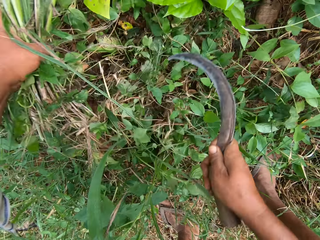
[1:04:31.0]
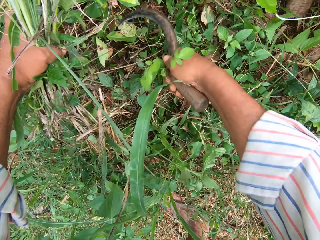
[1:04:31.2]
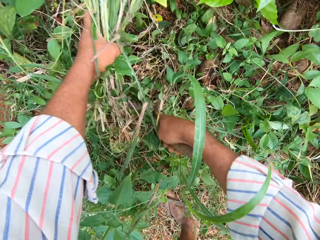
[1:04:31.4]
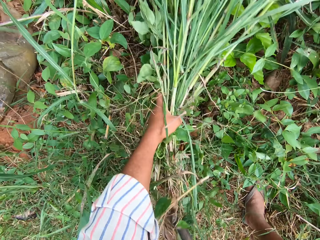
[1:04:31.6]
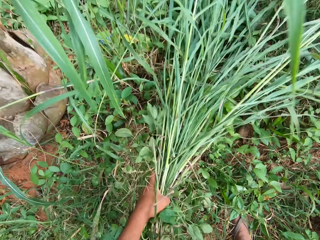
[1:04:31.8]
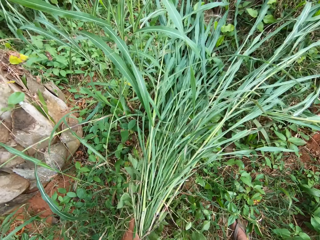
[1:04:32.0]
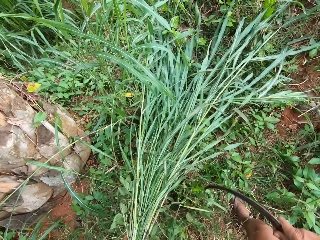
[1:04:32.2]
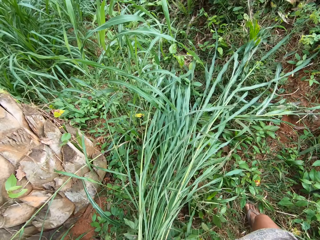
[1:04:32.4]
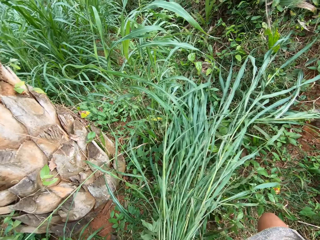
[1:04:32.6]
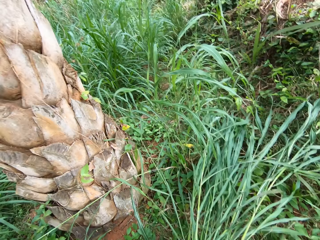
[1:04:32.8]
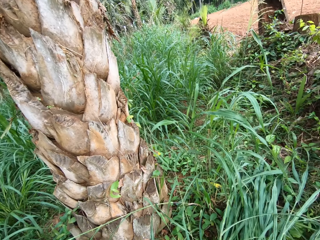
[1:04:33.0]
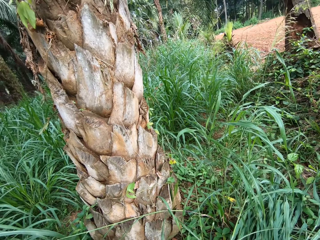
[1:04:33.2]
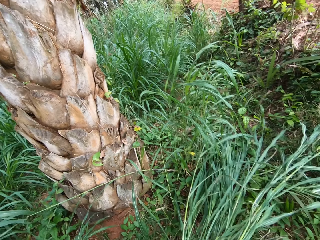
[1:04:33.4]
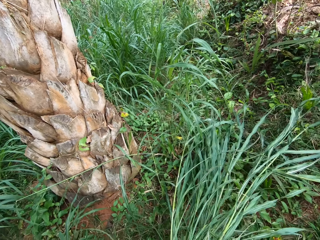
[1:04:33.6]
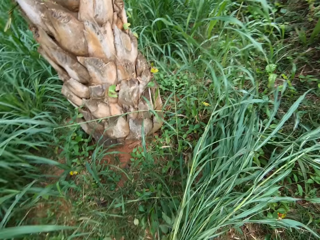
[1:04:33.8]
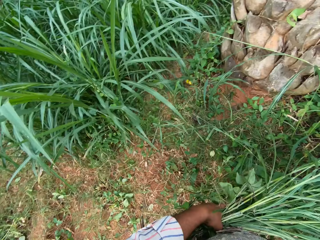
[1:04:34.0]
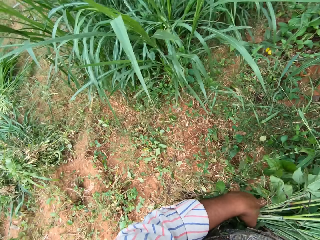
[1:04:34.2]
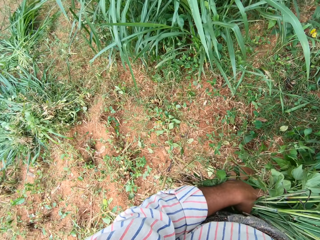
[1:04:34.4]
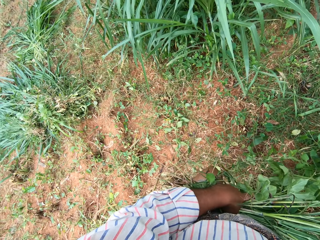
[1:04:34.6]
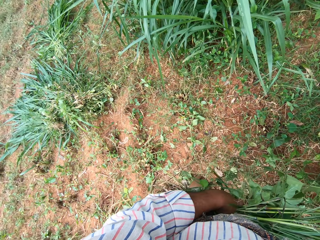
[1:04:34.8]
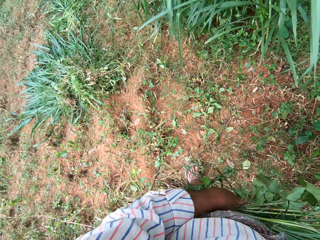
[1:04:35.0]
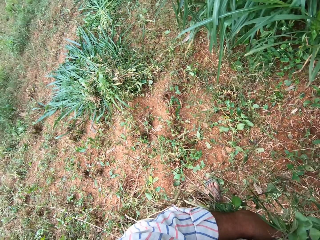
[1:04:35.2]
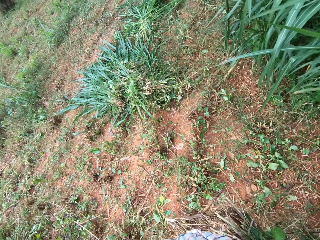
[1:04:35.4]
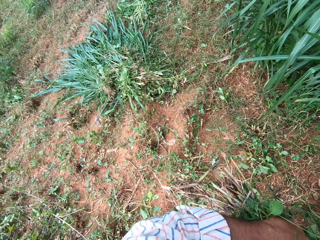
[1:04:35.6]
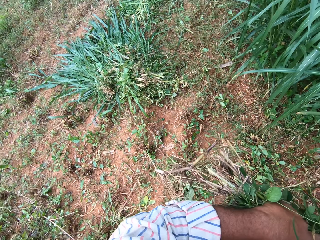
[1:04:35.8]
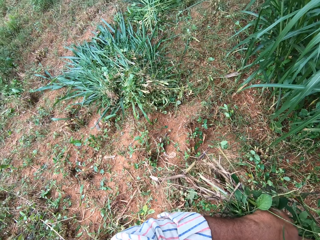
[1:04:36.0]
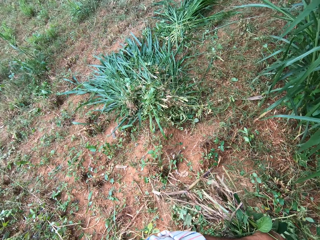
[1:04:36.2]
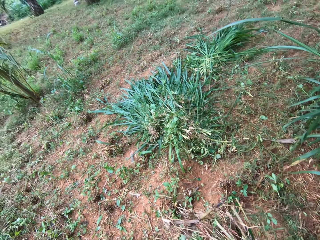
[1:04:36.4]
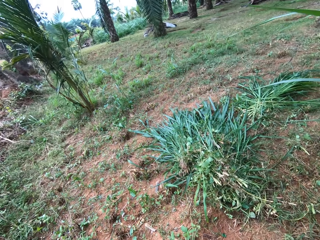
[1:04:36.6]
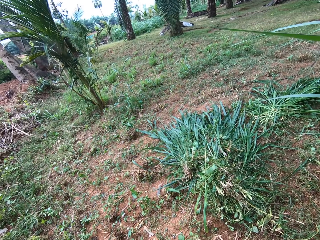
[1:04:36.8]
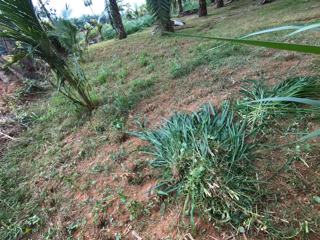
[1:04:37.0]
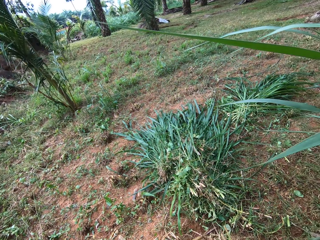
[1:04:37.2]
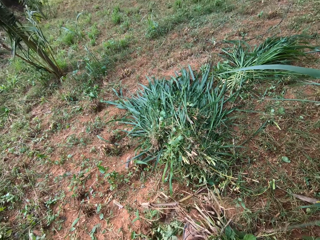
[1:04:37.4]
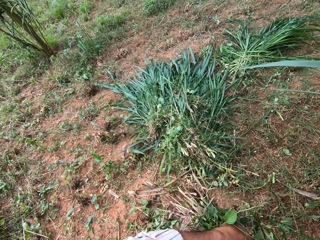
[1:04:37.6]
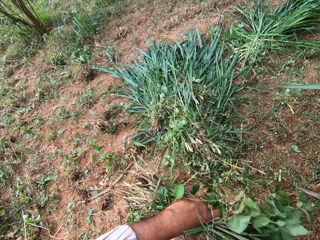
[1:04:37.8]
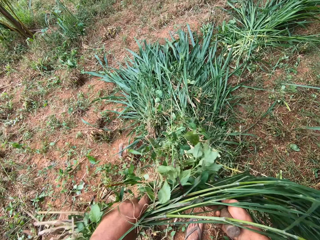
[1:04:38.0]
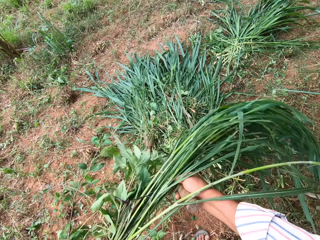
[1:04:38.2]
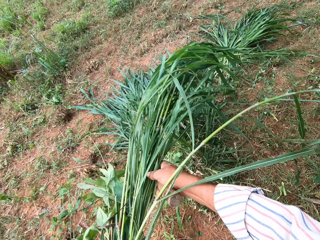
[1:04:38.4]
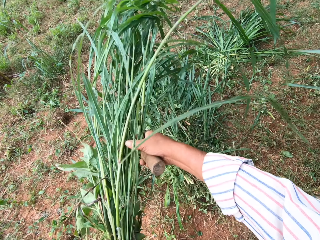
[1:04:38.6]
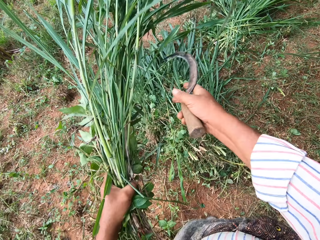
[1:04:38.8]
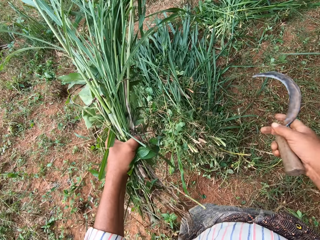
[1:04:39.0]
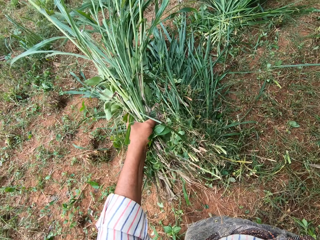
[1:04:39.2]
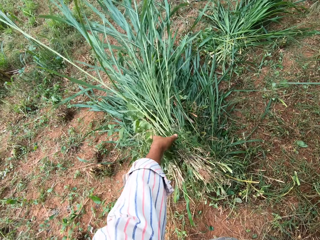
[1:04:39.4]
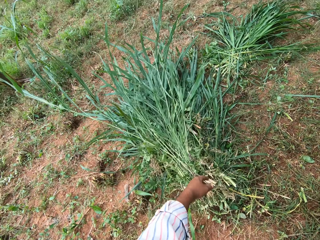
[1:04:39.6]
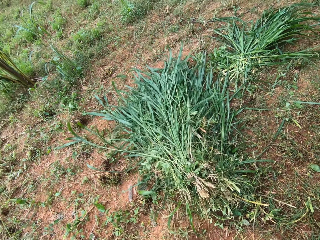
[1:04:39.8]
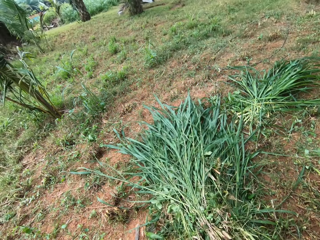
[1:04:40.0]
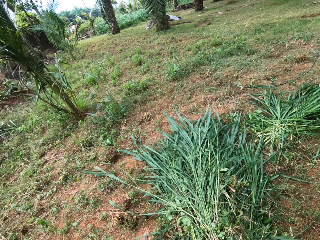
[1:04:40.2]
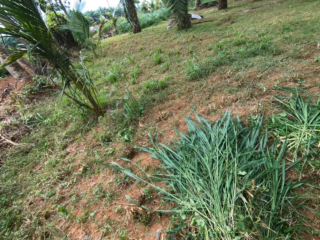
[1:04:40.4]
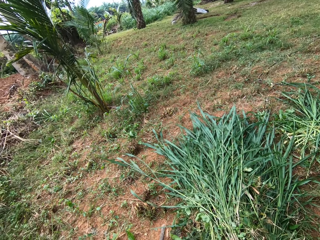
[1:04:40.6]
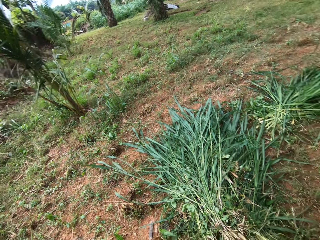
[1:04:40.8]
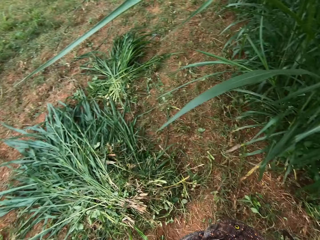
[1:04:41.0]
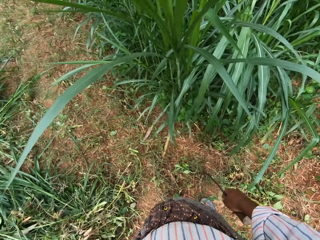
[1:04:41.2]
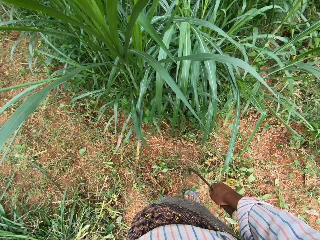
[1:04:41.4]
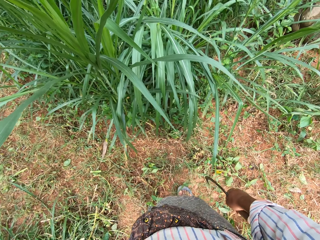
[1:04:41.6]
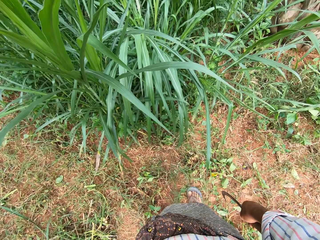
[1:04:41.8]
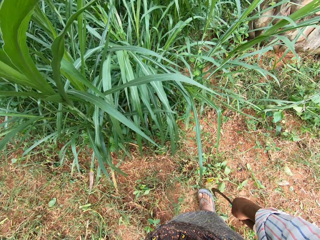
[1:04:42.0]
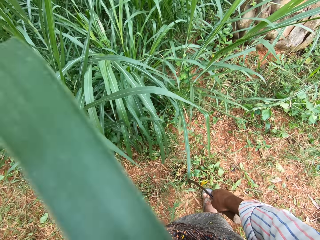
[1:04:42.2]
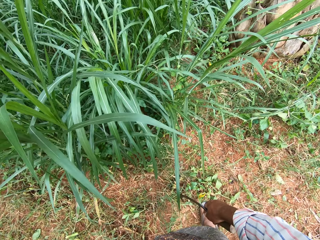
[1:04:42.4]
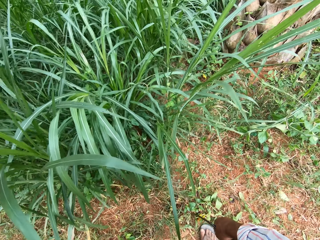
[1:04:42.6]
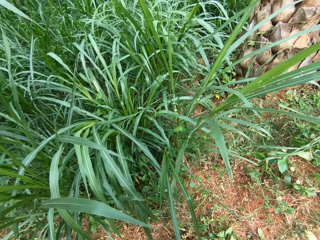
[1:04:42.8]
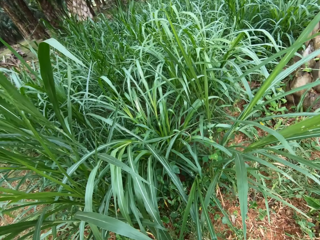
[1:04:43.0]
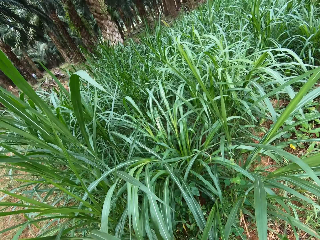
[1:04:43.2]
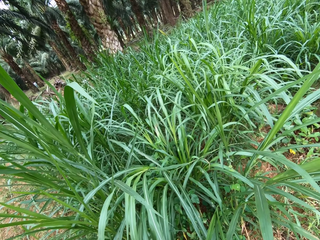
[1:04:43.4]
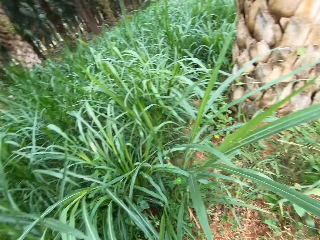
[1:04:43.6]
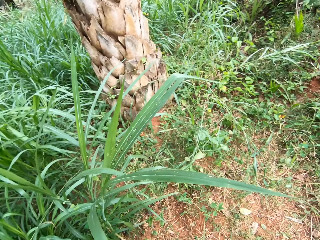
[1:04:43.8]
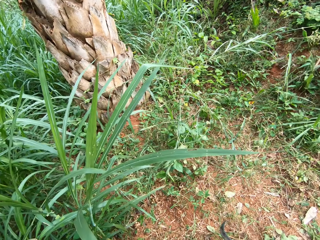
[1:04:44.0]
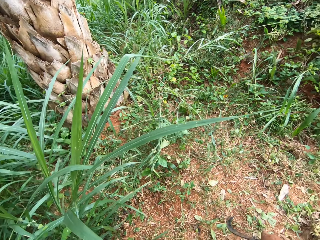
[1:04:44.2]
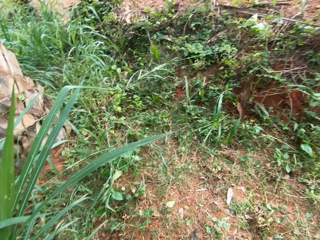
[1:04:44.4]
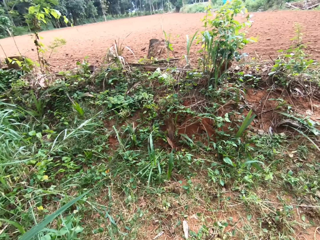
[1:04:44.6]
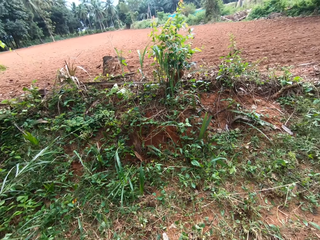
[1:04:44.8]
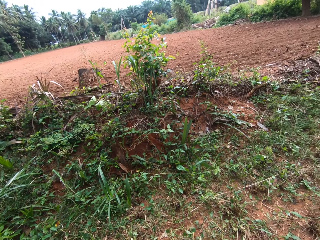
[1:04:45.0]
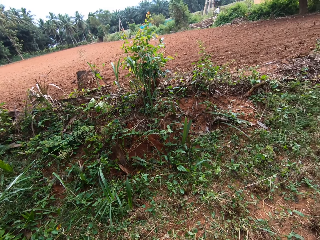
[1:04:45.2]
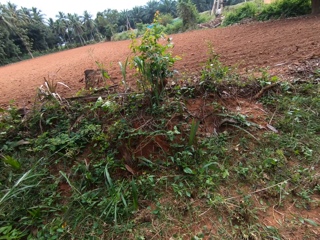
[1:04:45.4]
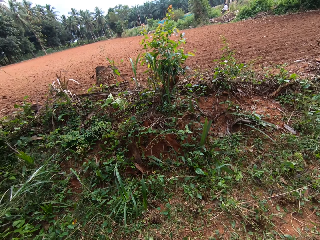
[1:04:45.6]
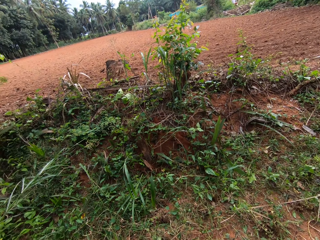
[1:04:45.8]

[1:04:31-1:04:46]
The camera wearer stands. They walk. They drop the napier grass on the ground with other grasses. They stand.

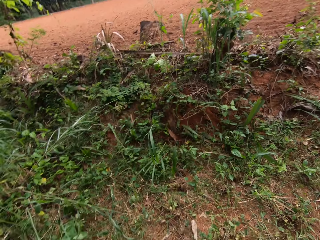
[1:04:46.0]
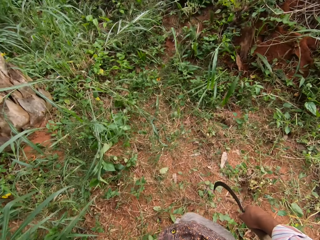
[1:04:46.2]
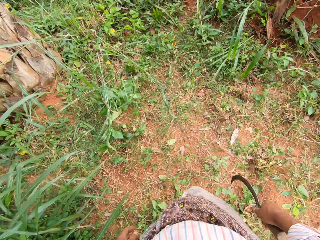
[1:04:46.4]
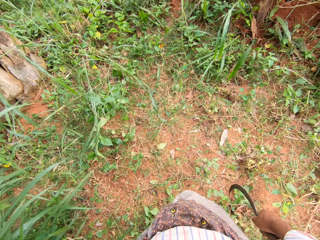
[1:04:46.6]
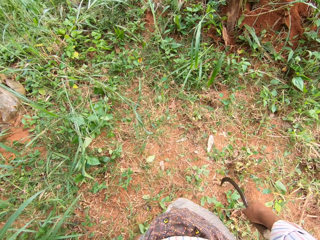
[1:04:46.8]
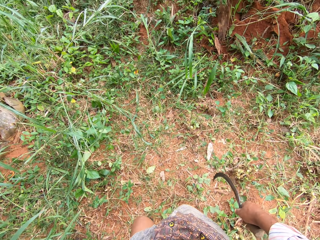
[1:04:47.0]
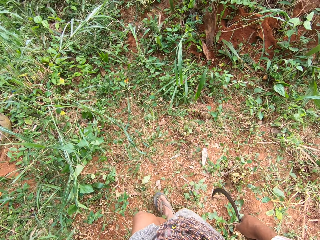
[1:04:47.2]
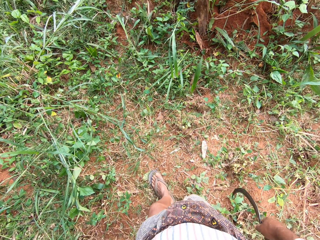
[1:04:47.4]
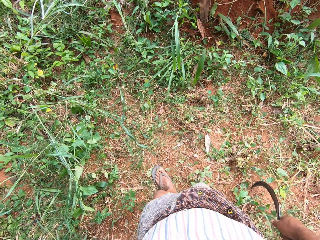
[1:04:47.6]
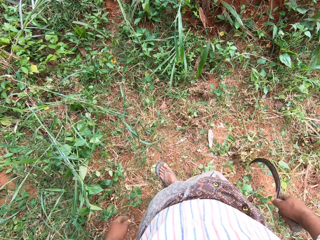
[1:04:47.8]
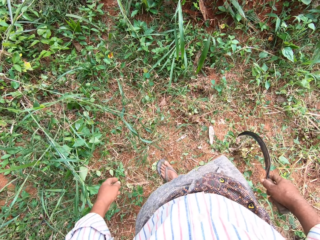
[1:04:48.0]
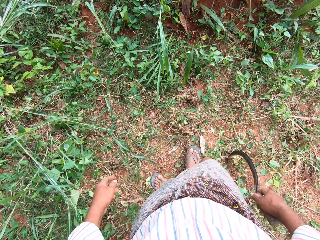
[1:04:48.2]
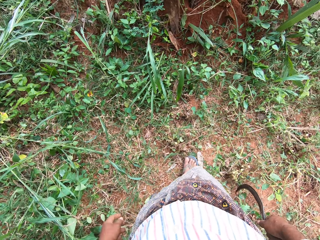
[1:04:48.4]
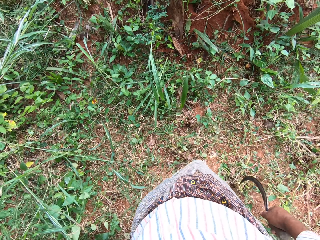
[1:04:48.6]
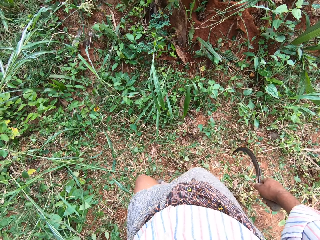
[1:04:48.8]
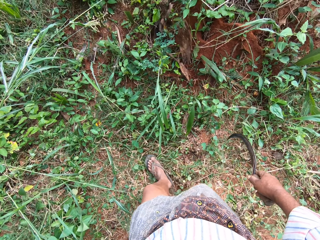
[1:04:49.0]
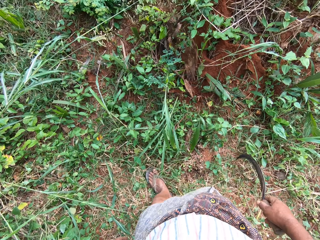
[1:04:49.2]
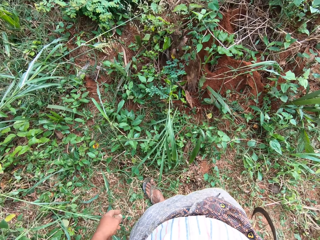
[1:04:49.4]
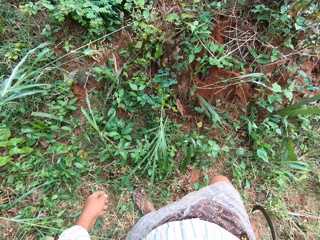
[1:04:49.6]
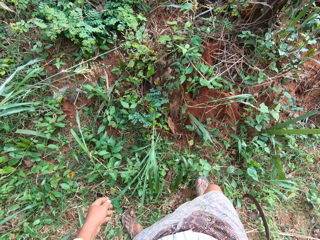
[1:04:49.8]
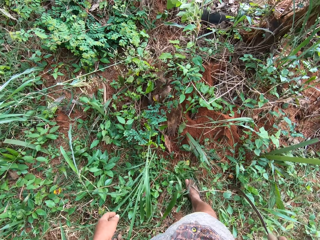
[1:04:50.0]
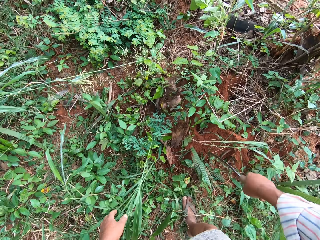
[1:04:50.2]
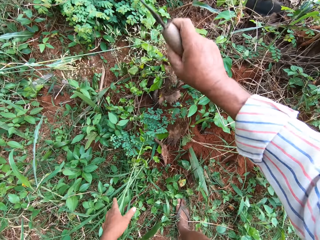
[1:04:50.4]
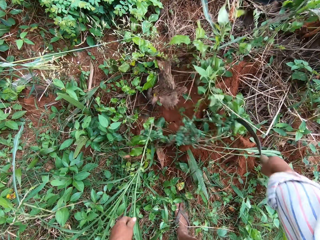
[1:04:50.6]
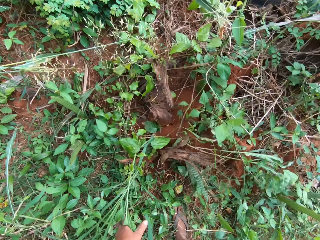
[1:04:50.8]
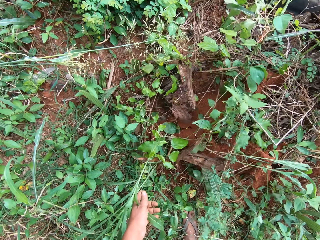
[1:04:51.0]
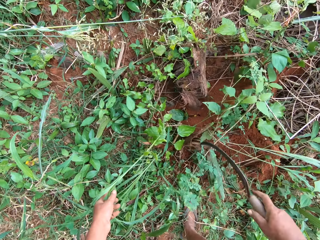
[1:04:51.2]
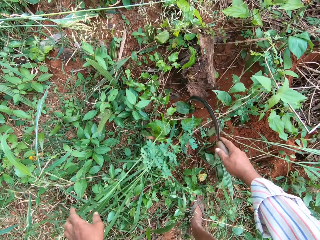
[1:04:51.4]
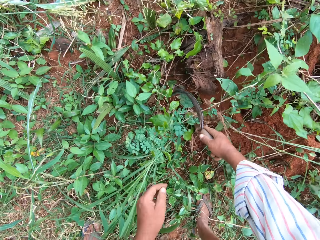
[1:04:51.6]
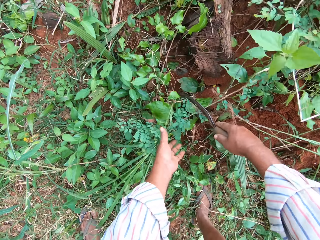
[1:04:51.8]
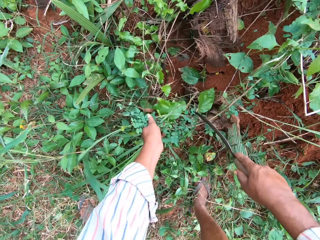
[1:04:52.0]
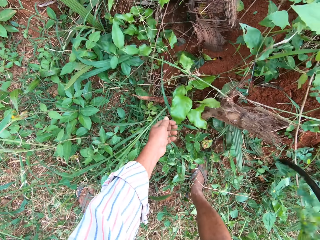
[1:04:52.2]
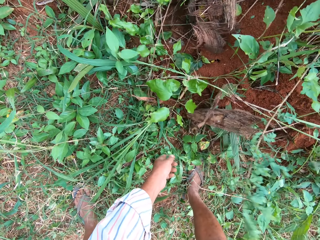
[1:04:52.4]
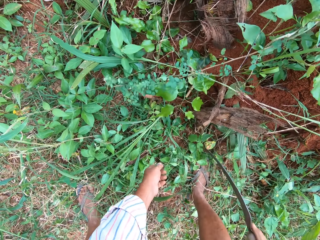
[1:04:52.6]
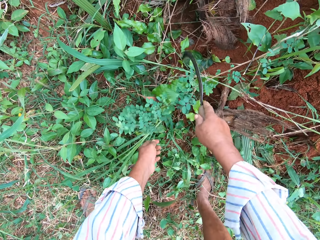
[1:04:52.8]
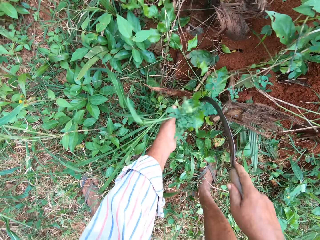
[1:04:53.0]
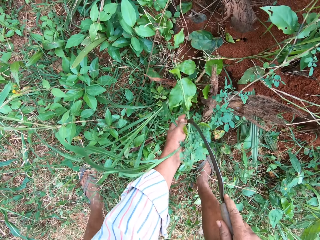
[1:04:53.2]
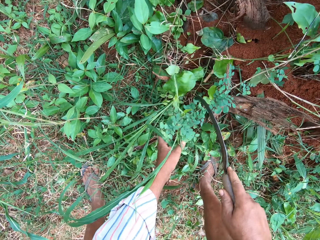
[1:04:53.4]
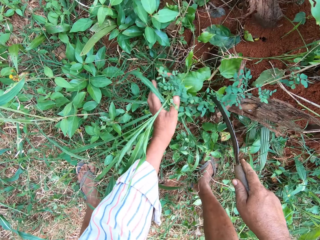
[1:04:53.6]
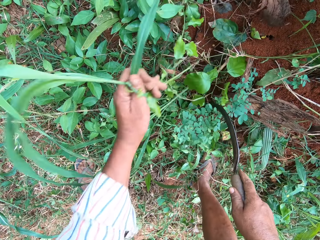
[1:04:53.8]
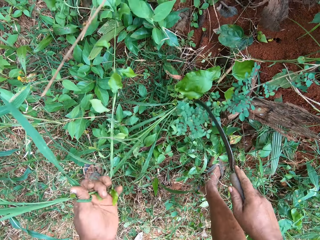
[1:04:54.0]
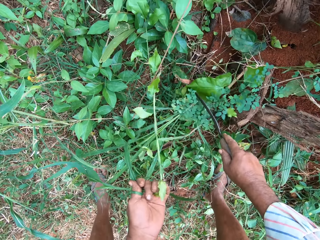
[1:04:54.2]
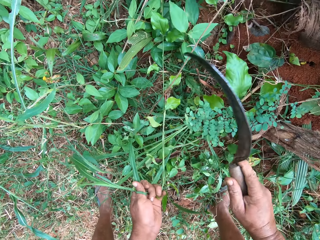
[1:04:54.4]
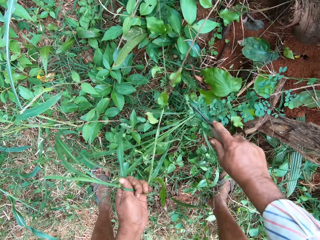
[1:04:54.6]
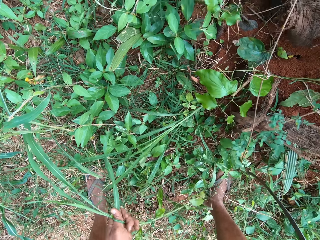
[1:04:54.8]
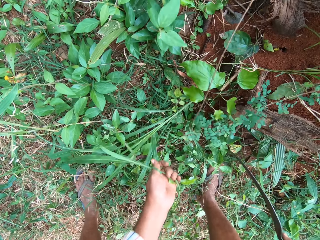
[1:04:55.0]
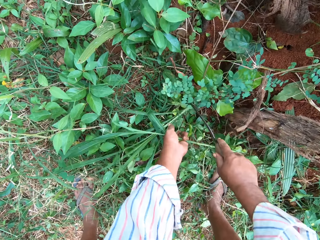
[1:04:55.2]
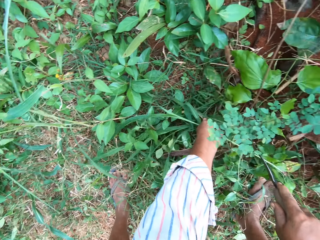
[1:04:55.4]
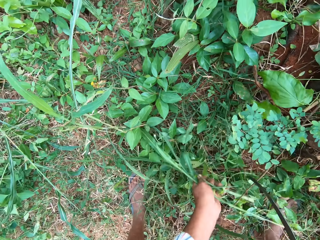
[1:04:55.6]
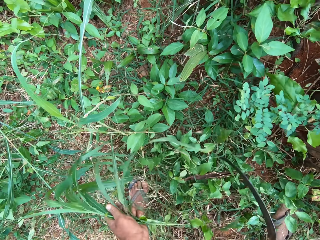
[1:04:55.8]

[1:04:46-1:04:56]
The camera wearer walks. He cuts the grasses into his hand on the farm with the hand sickle.
